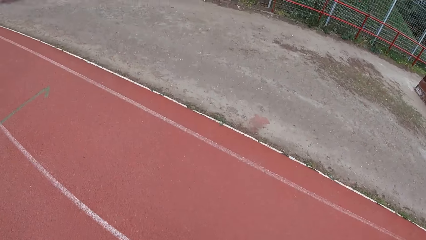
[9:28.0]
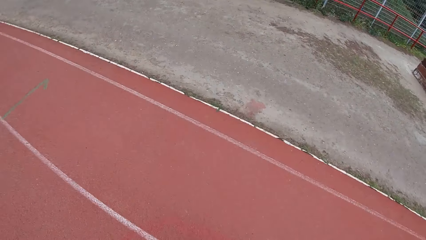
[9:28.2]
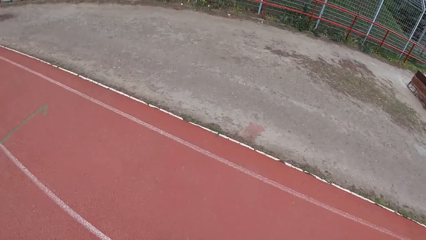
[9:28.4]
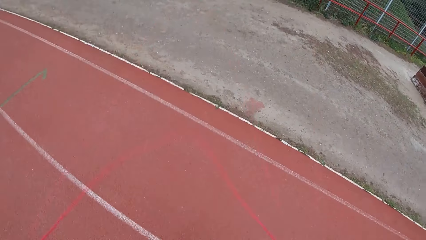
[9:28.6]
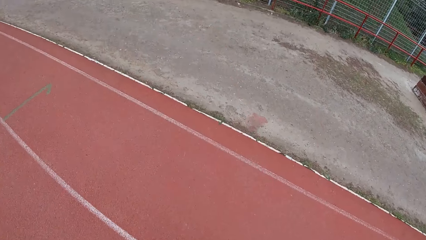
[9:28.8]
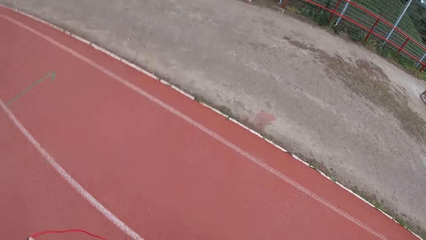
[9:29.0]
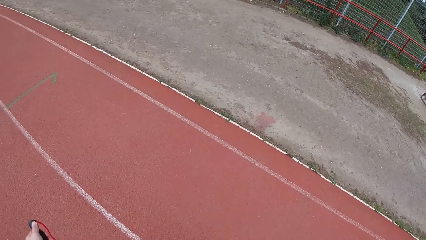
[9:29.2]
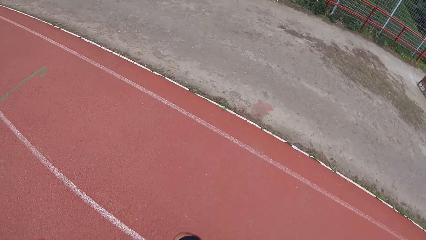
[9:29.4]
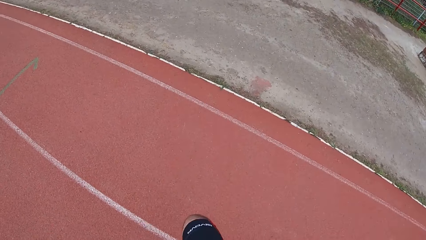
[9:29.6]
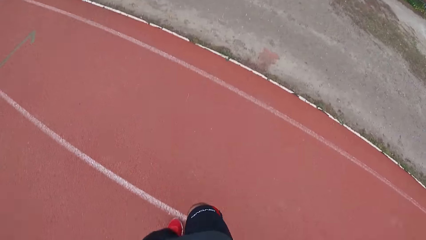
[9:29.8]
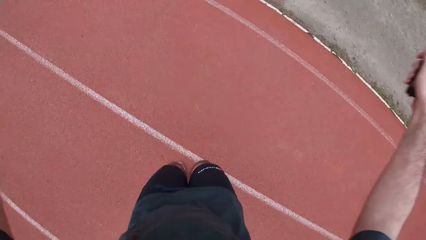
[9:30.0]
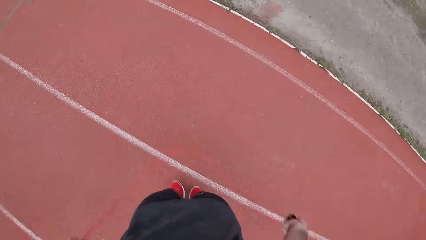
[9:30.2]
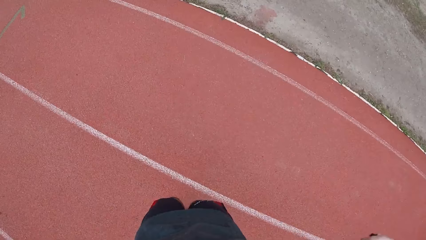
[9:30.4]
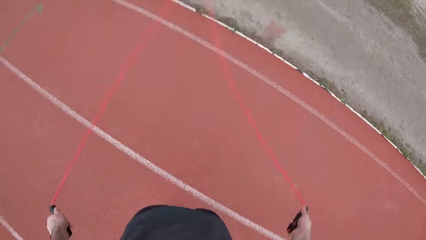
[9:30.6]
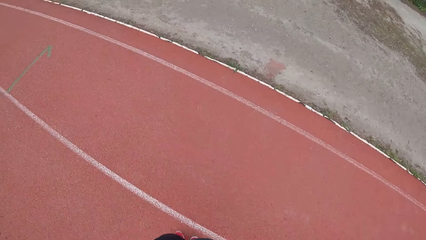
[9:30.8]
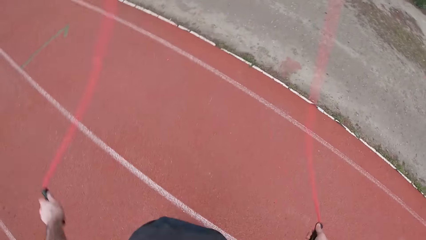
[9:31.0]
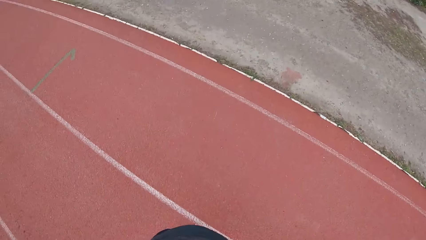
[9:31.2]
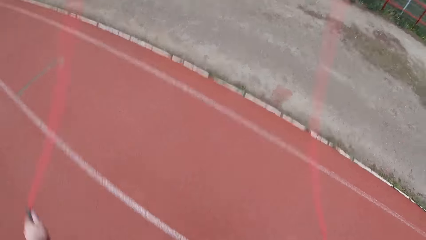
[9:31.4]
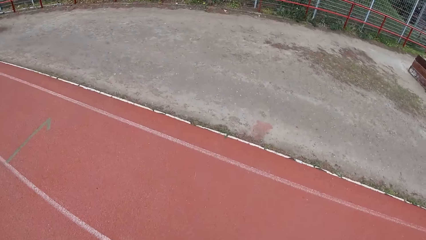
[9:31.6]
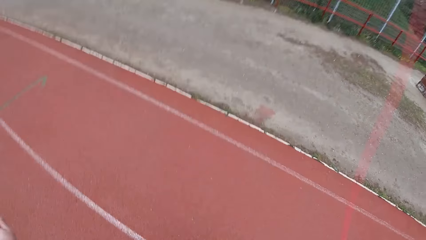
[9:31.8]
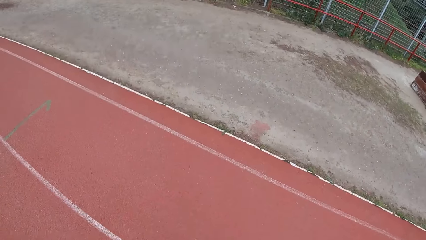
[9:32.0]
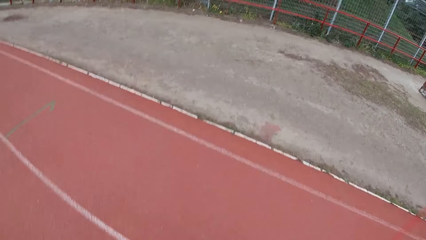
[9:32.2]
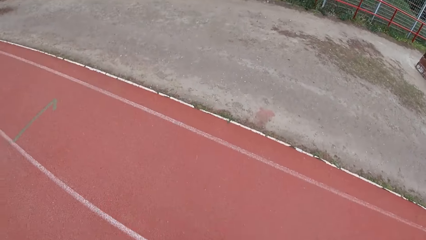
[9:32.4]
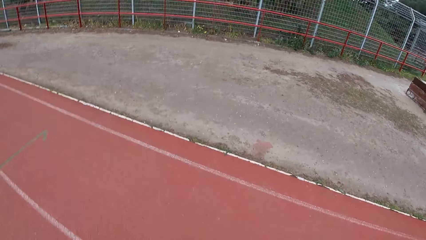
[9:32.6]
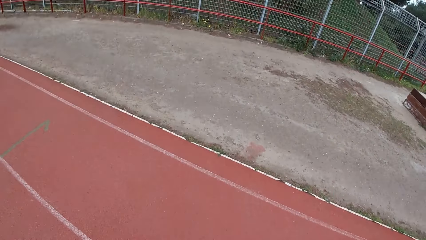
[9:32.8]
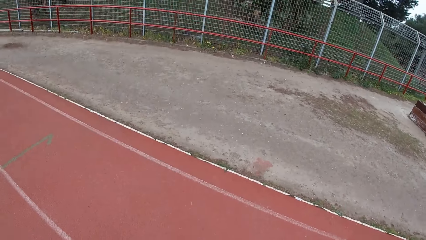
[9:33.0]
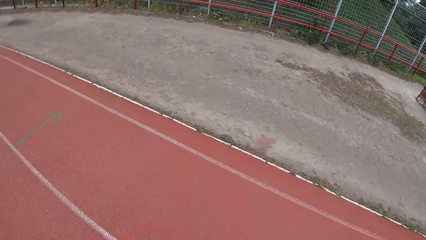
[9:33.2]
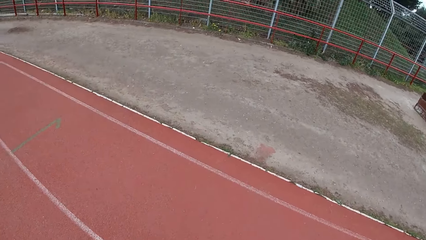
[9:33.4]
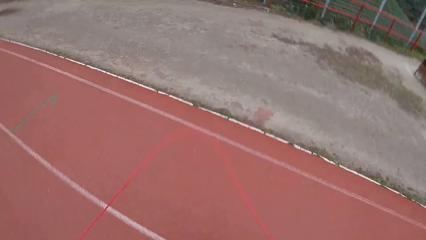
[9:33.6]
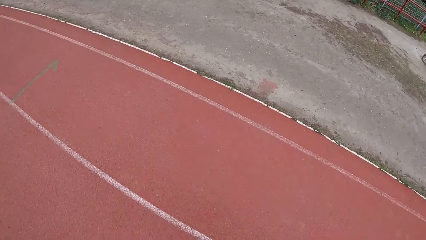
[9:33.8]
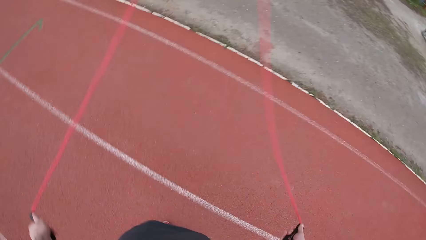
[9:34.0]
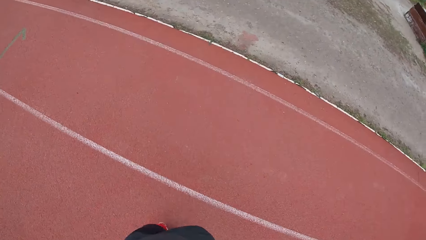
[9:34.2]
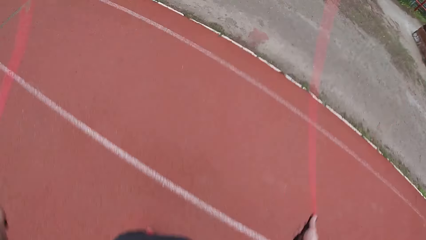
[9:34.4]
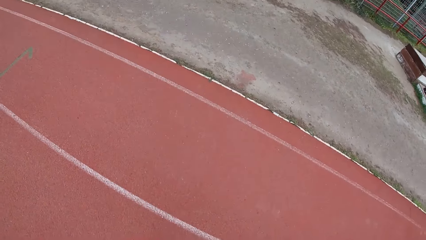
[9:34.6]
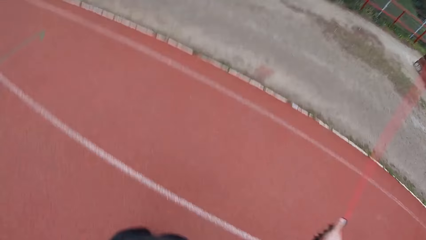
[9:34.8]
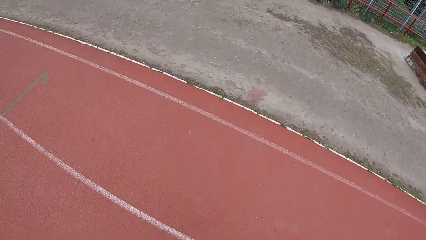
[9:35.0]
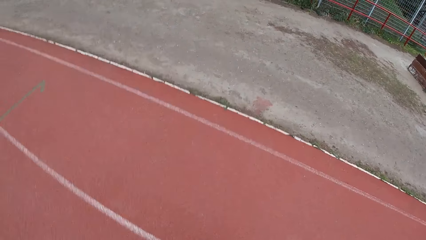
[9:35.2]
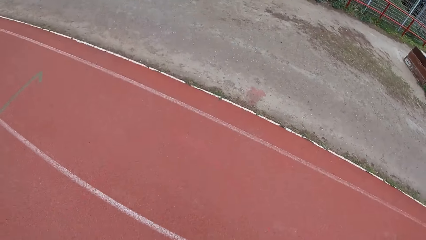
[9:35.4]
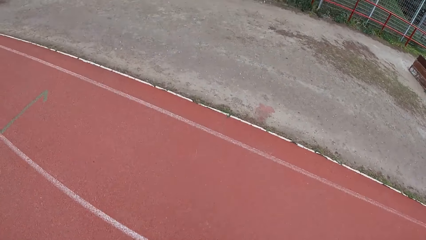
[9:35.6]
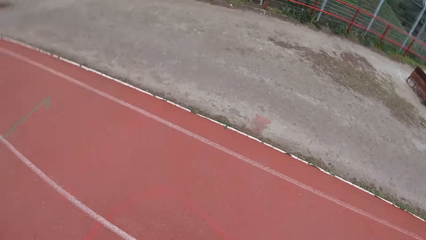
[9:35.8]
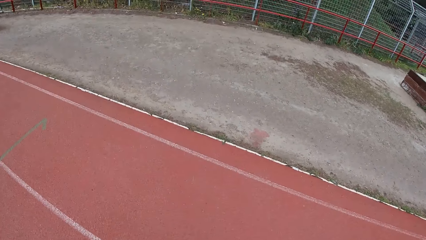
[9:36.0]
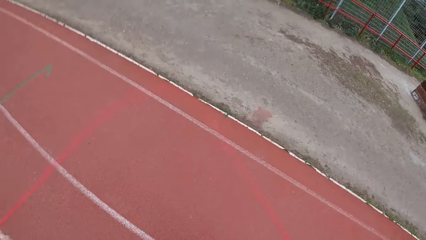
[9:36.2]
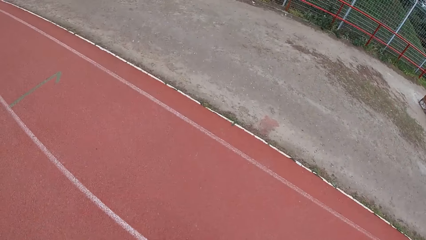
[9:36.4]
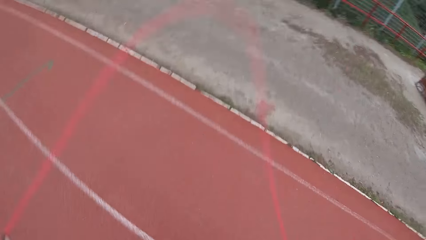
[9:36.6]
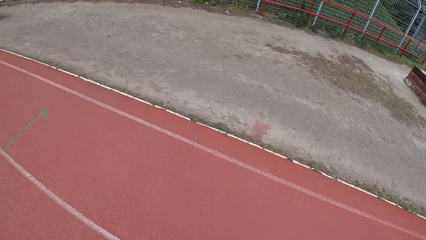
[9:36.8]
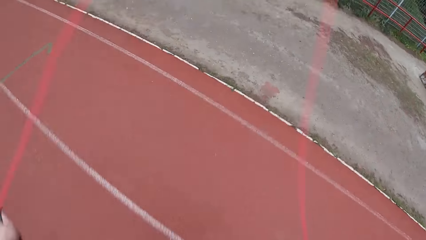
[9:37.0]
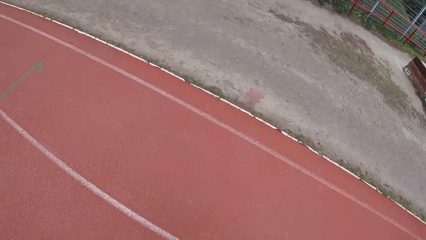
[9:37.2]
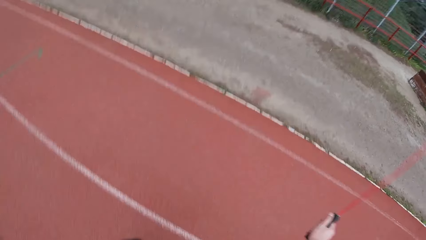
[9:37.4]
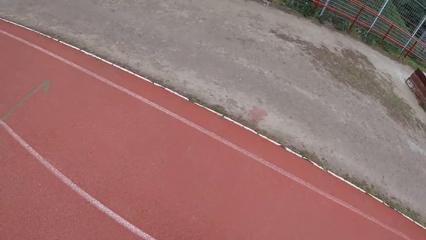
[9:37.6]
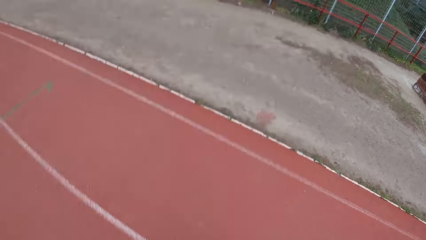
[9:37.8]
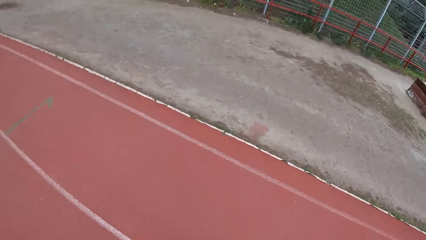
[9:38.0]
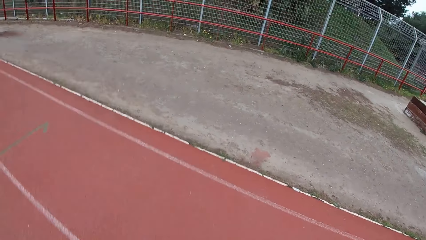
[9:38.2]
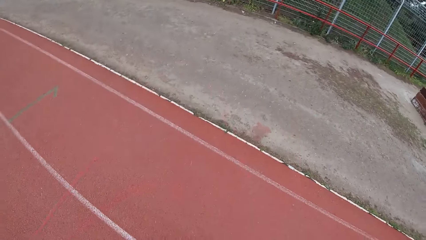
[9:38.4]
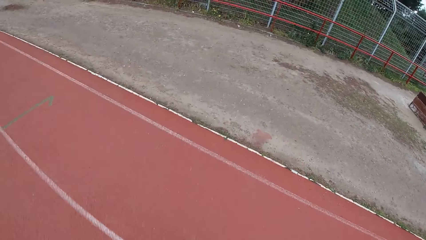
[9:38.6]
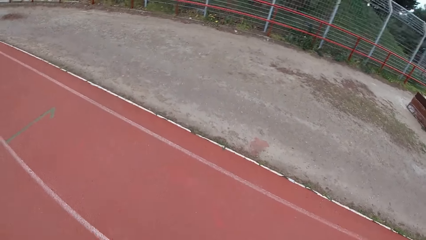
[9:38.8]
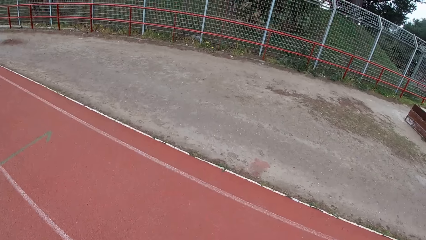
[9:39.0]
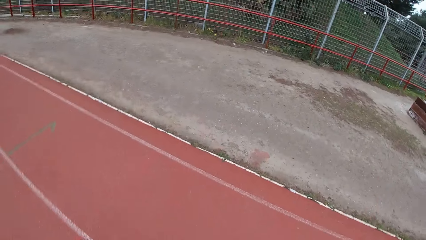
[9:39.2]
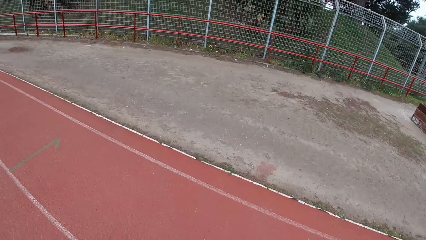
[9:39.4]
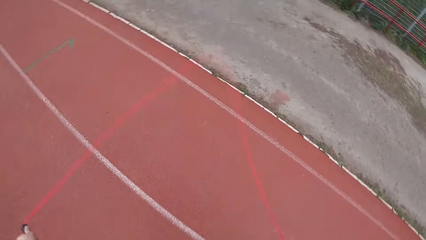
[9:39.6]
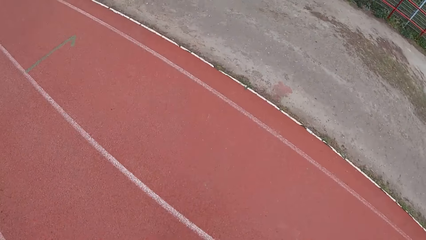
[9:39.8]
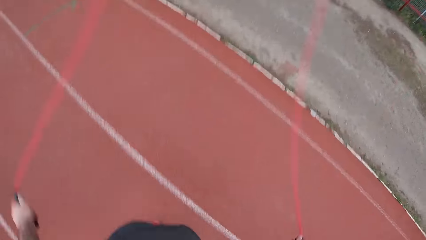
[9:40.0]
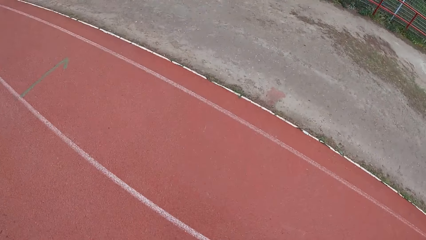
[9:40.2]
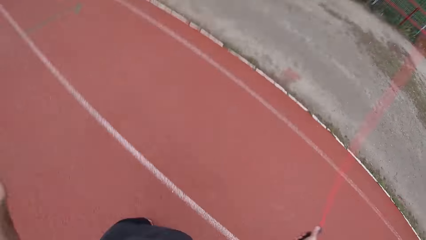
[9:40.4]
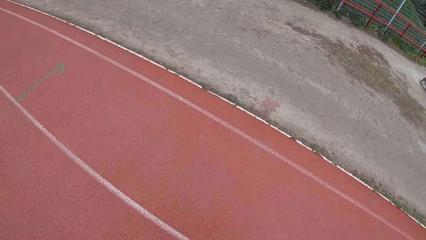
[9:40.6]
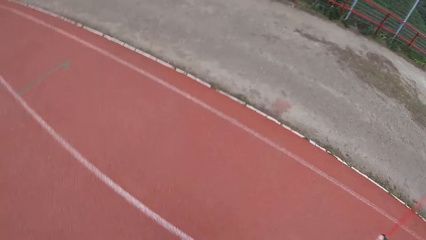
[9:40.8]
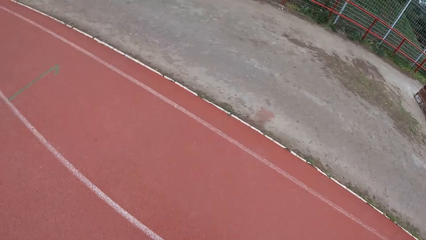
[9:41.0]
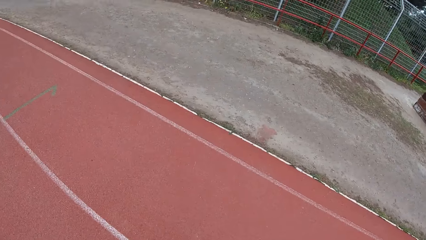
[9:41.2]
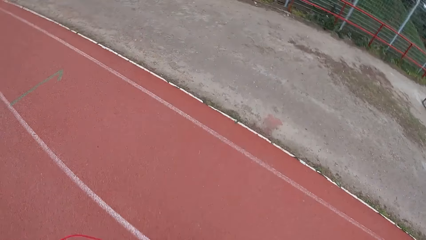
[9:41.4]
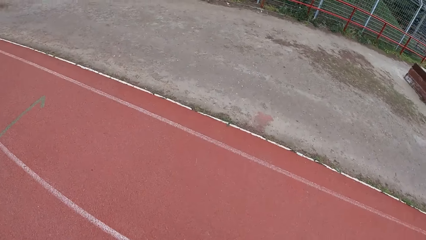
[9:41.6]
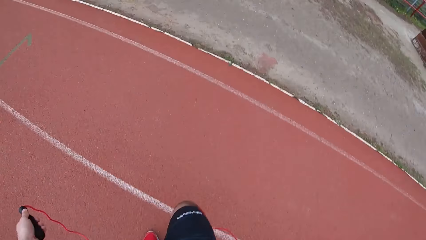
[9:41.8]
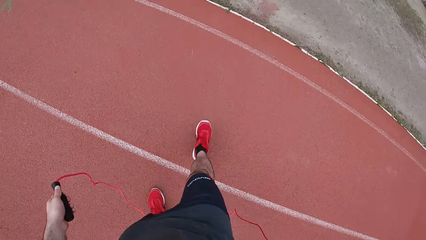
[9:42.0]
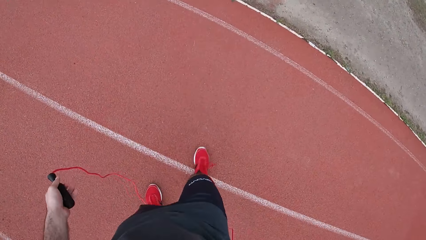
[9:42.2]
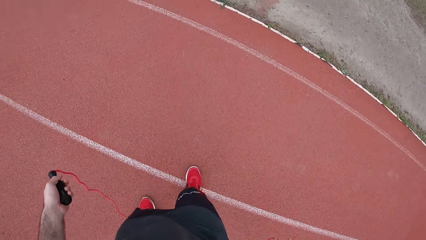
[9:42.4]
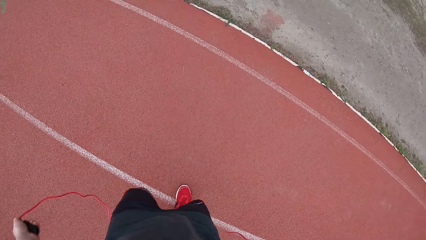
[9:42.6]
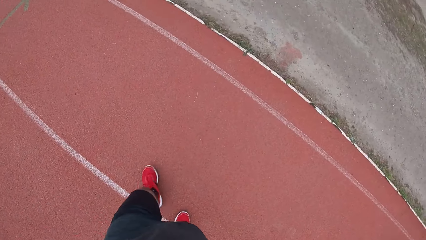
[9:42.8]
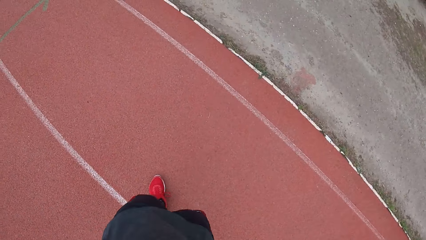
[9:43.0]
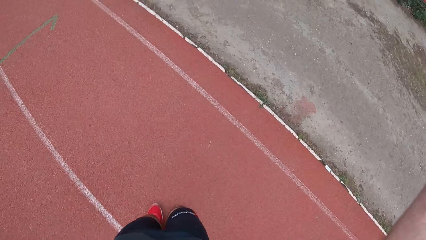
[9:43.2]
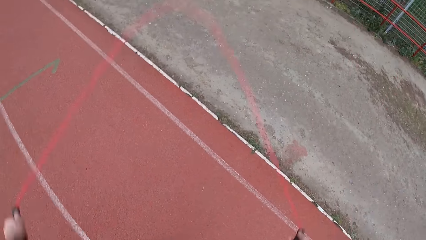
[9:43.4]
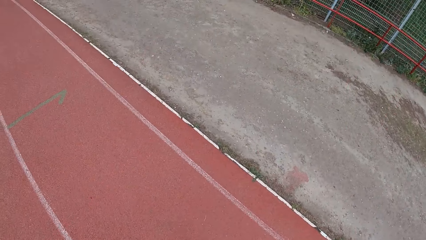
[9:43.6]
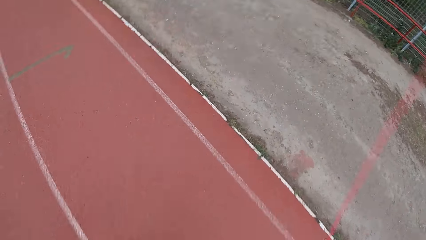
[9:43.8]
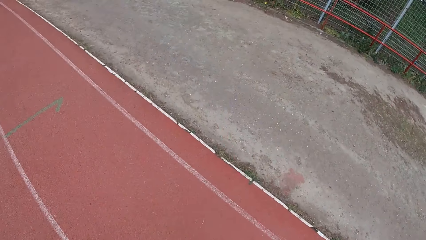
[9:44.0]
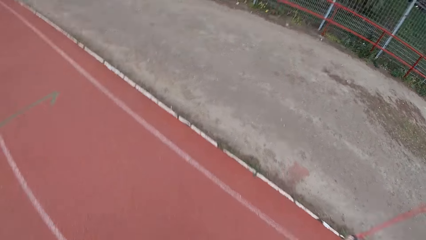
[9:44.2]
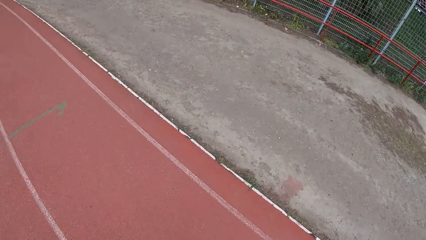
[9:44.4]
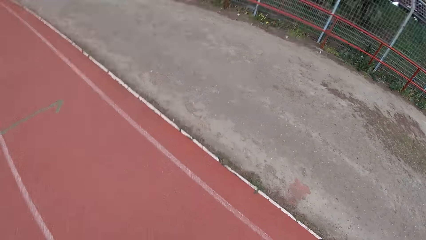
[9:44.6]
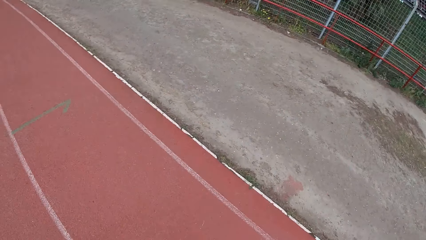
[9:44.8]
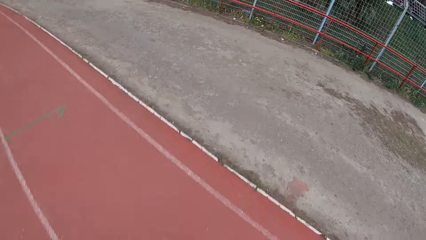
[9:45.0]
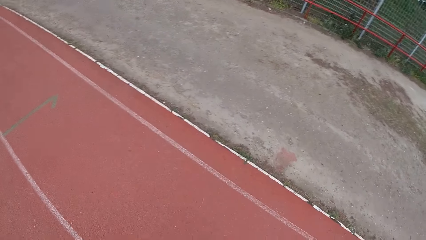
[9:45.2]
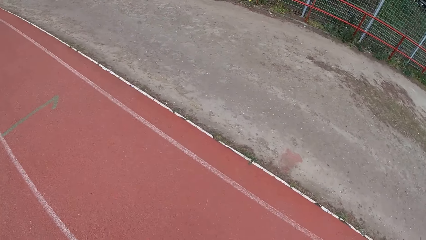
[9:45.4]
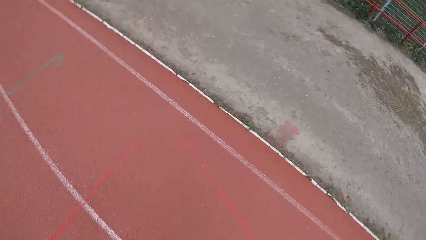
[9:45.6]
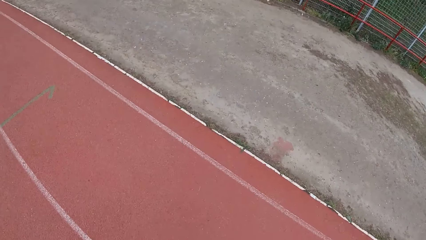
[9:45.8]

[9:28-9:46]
The camera wearer stops jumping. They jump the rope. They cross on the other side of the rope. They jump the rope.
